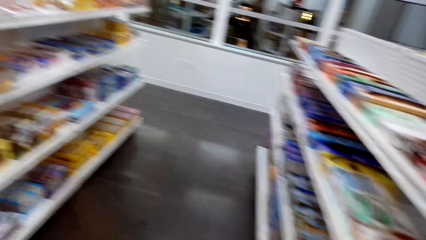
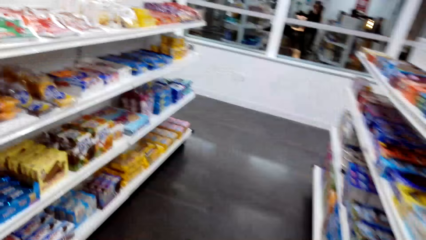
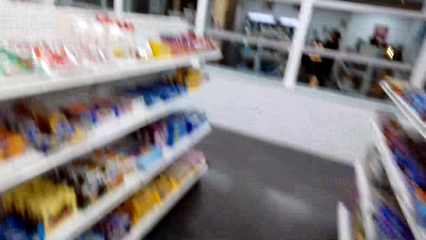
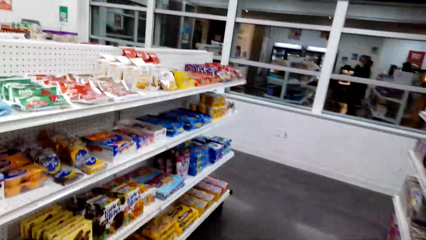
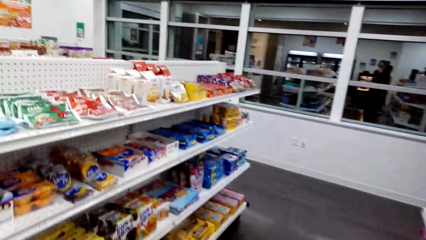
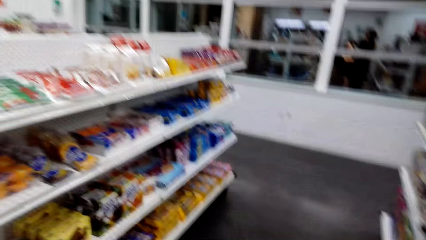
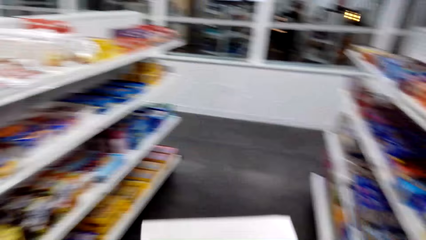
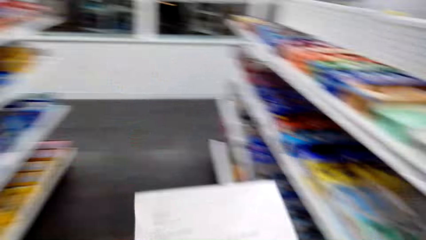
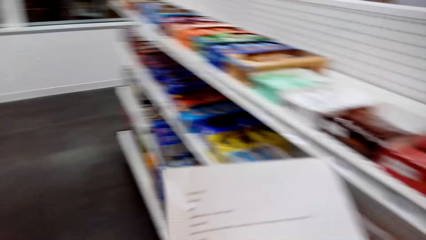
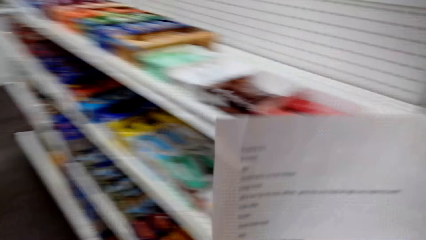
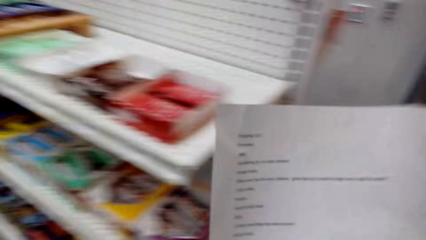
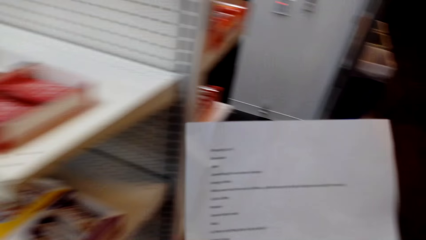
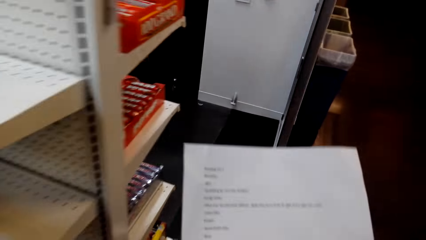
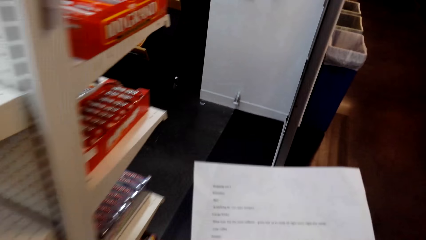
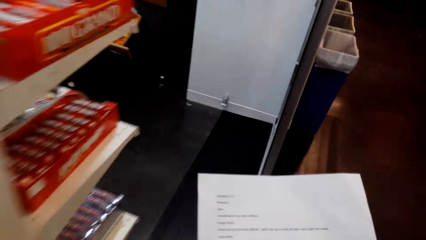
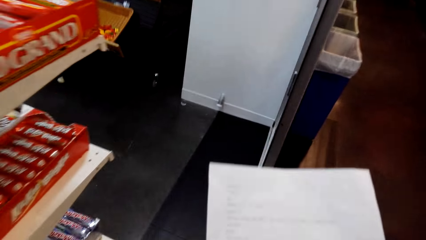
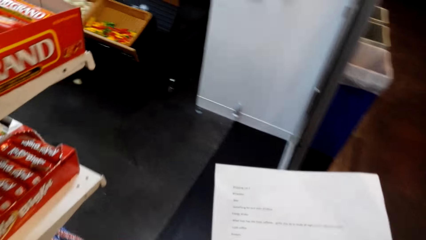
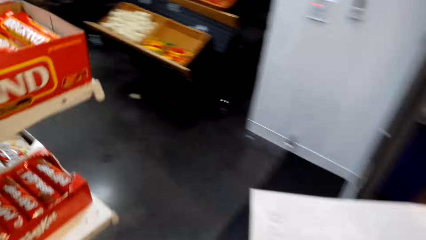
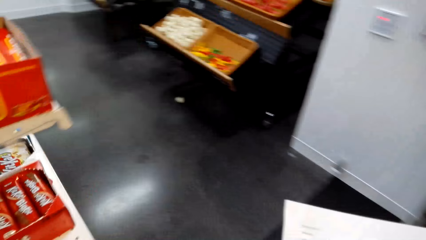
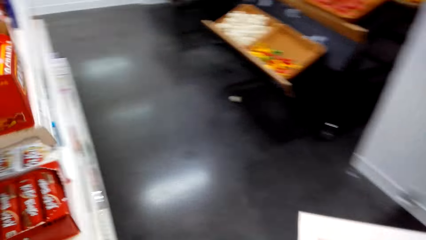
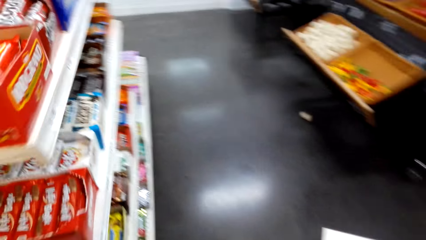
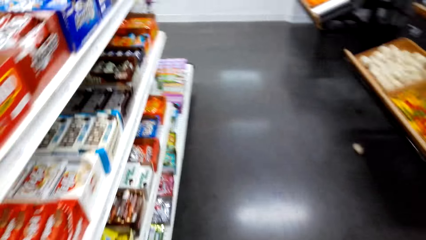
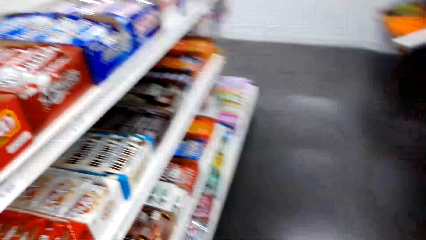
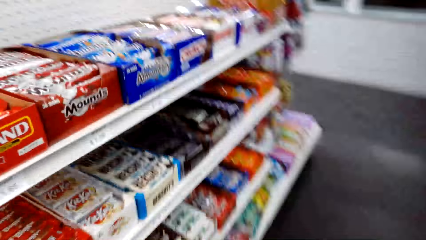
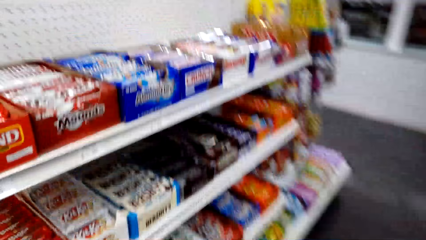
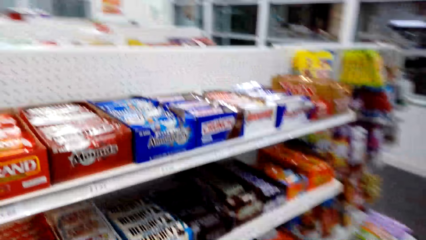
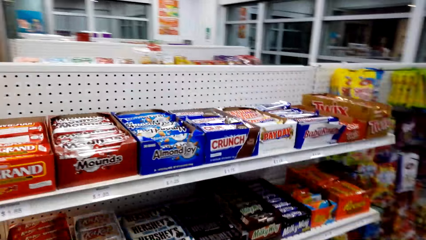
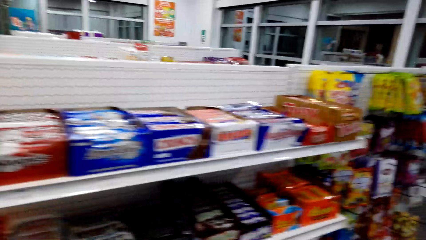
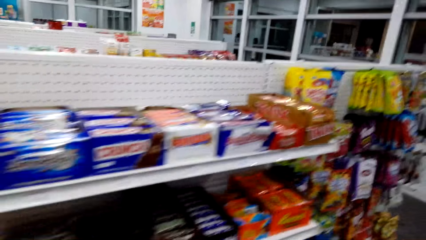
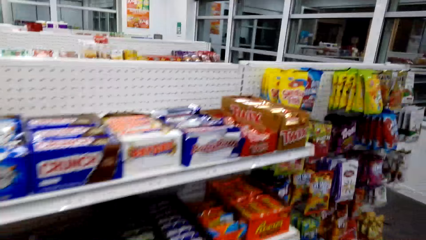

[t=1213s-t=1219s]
The camera wearer walks at the supermarket.

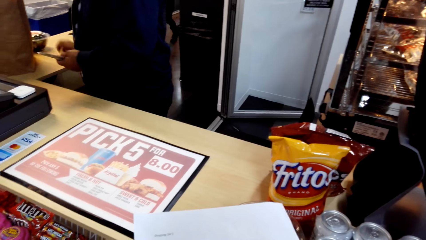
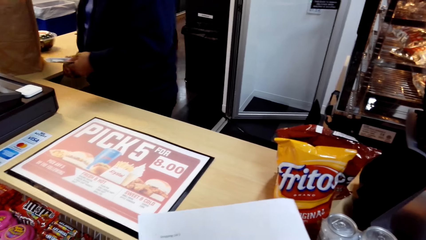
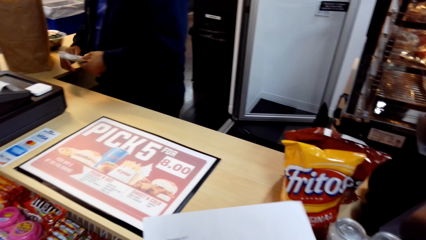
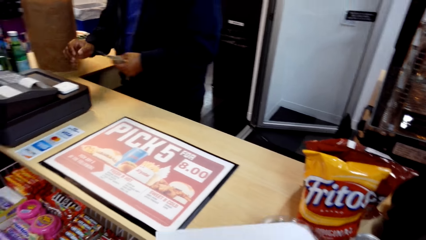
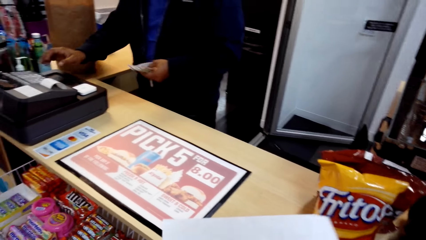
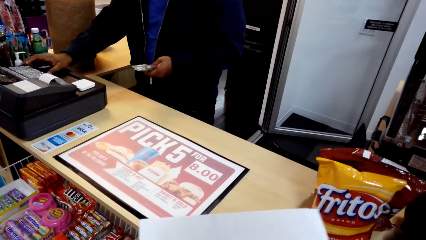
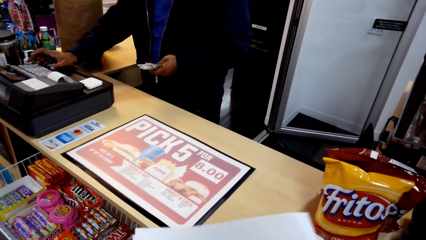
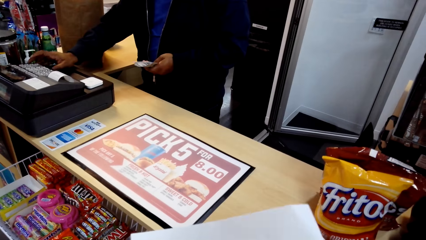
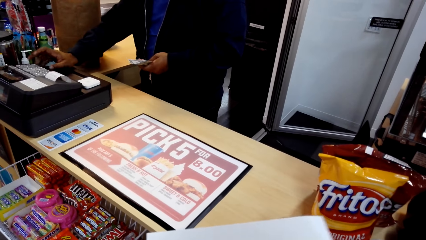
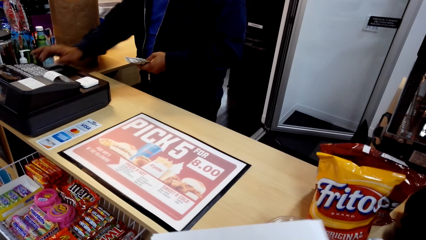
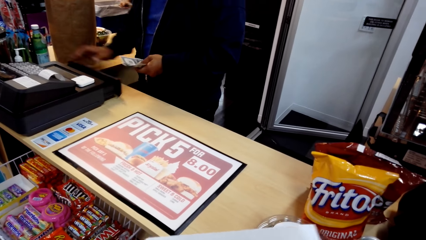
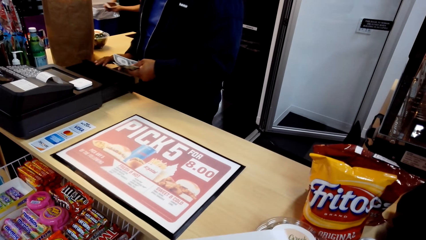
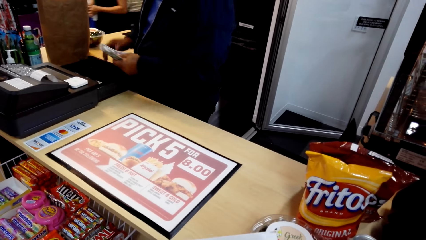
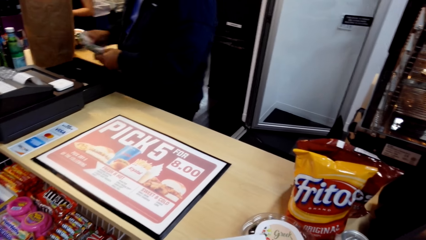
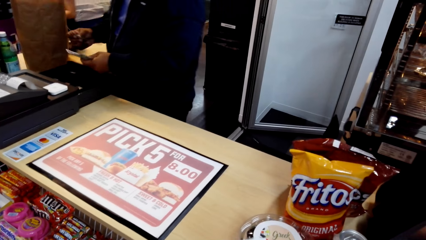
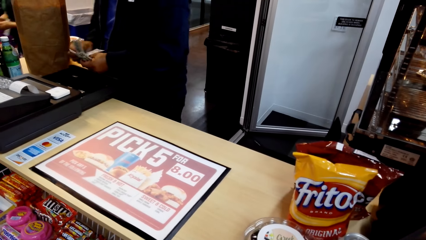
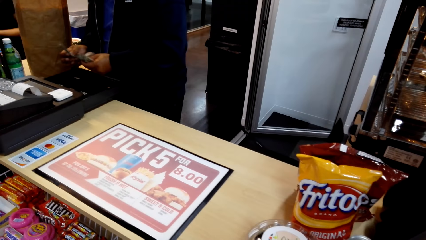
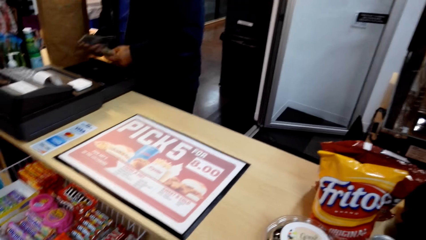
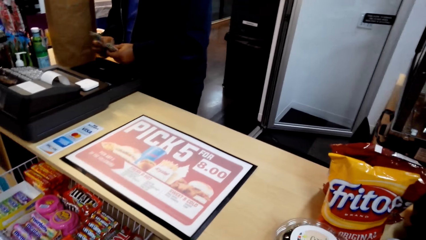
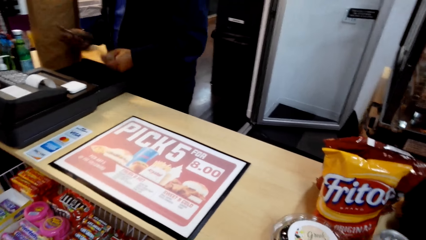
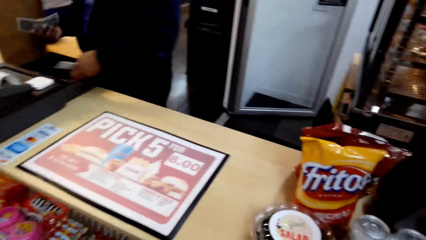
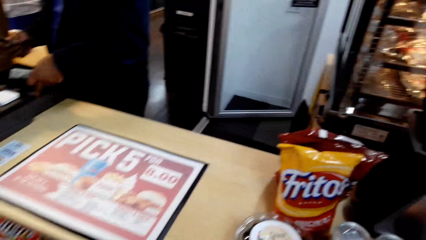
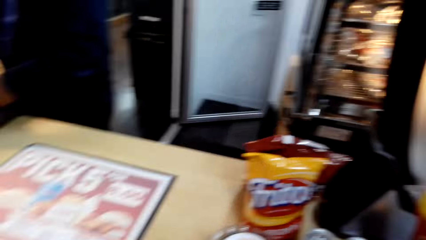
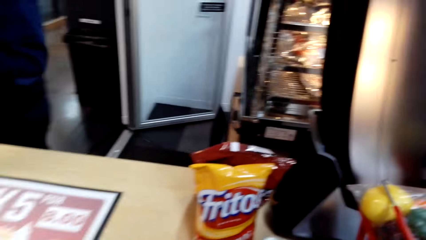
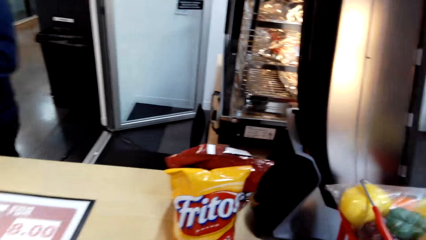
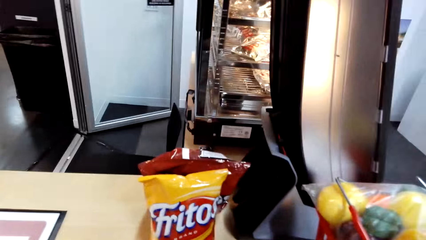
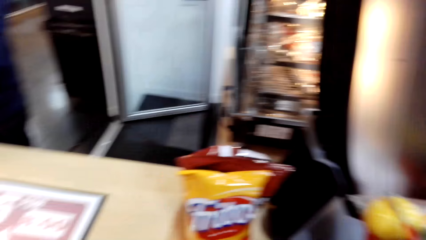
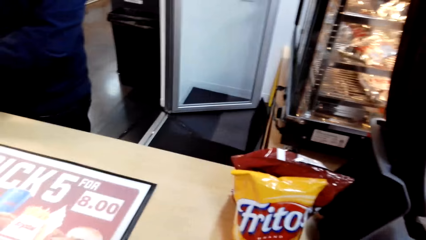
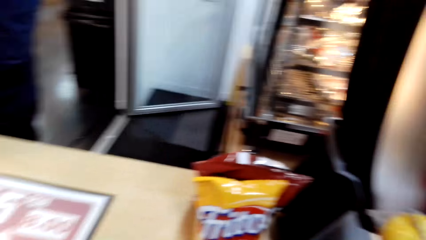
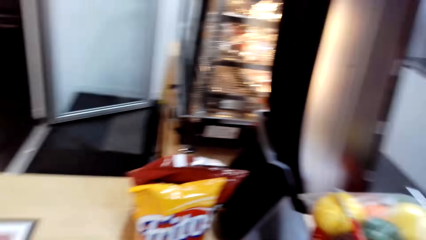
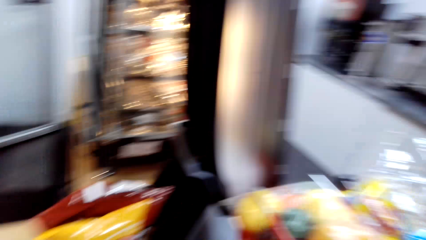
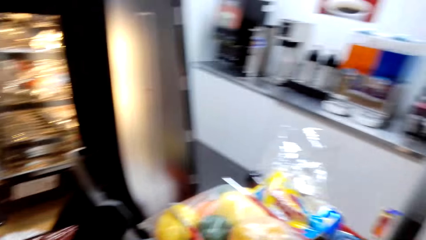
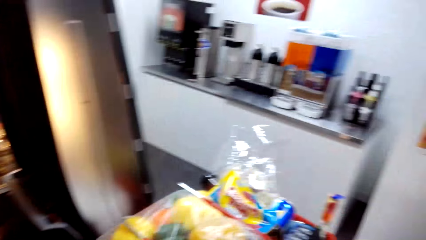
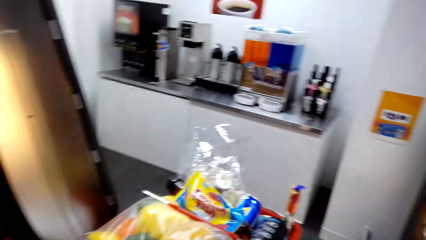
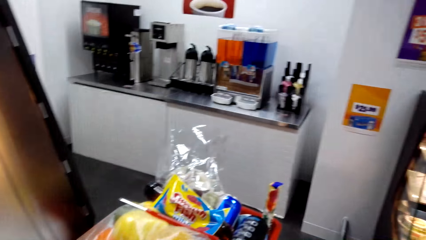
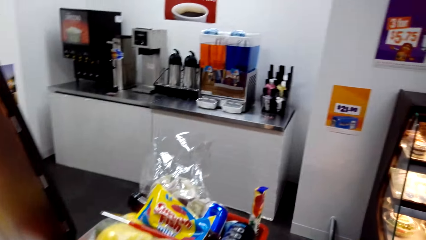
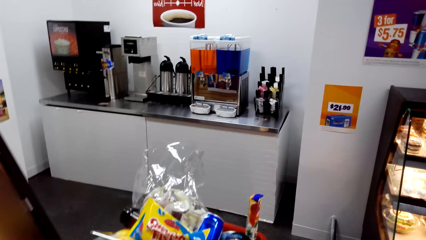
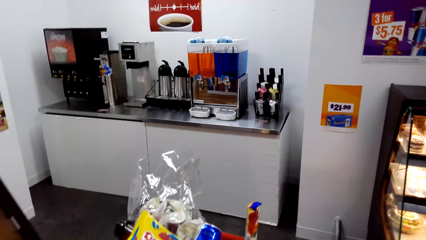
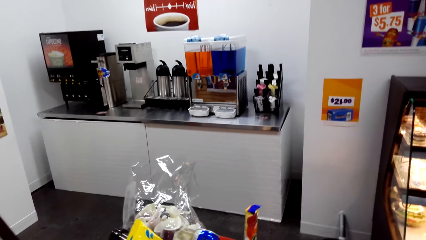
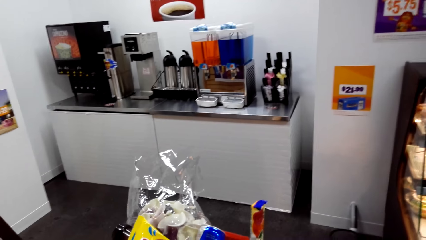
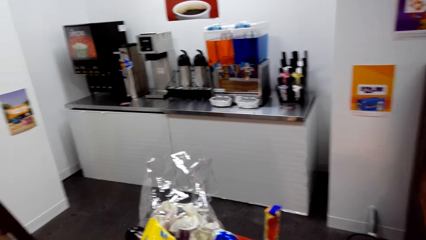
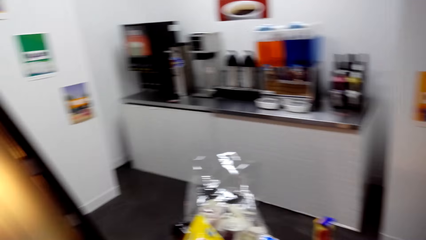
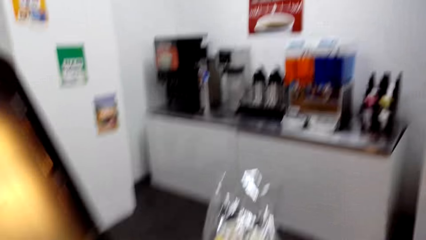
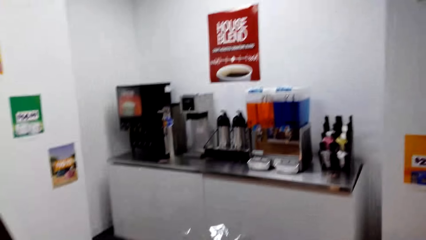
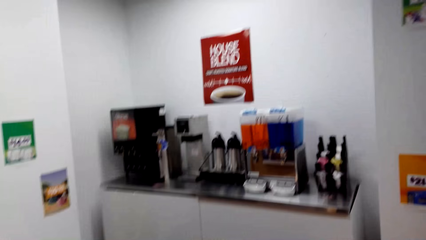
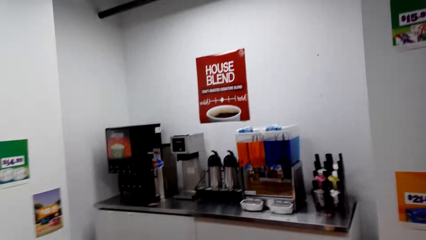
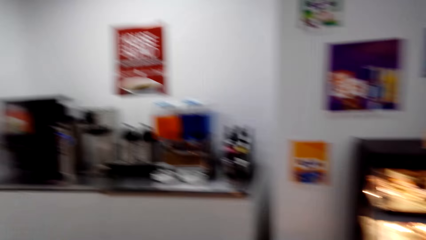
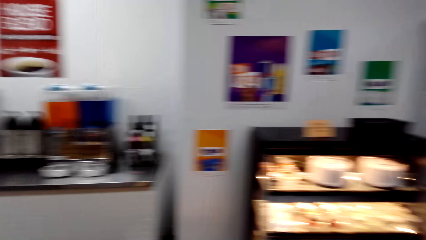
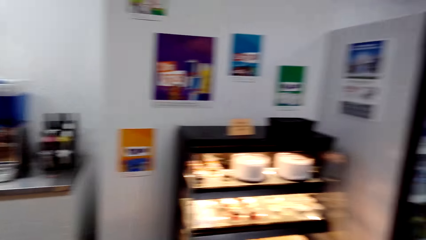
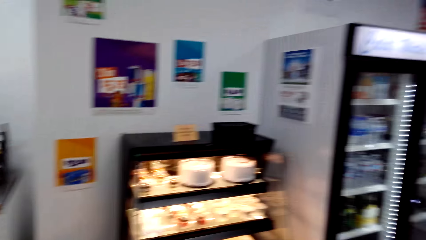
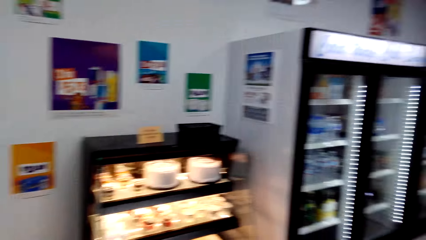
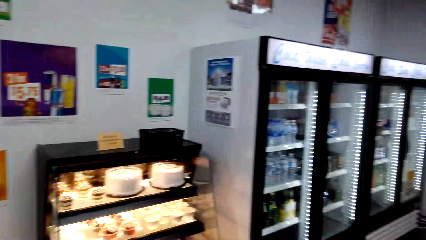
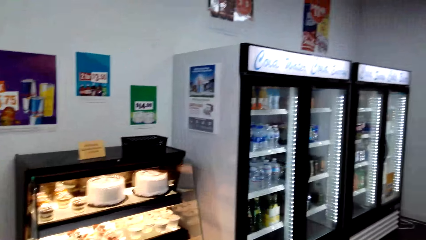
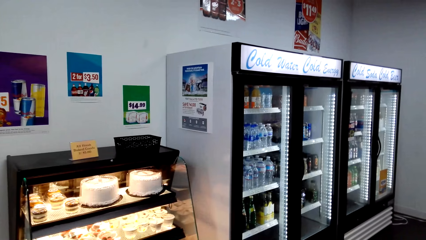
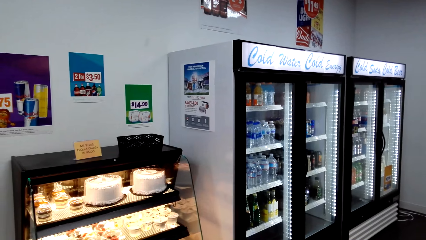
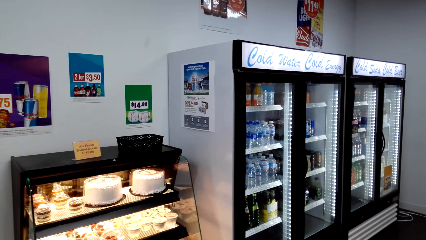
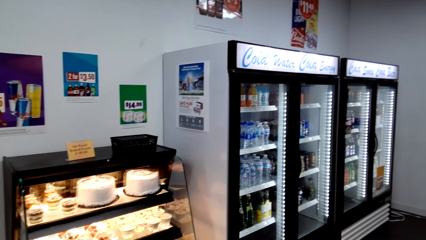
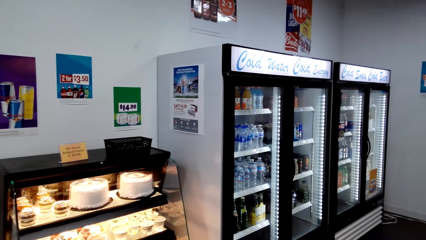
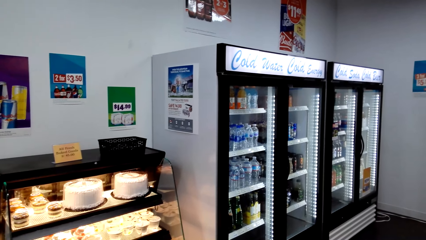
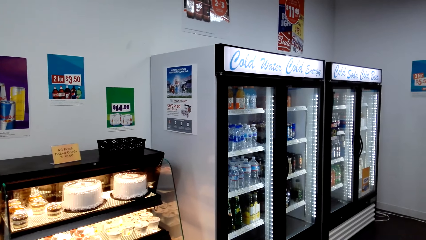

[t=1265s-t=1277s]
A man does calculation.
